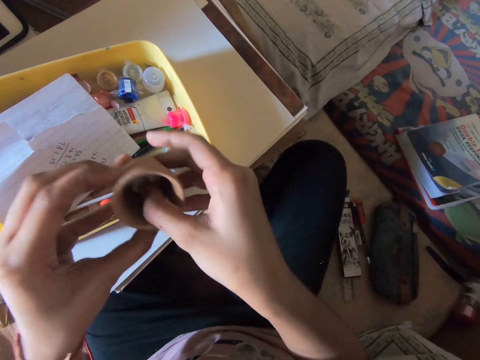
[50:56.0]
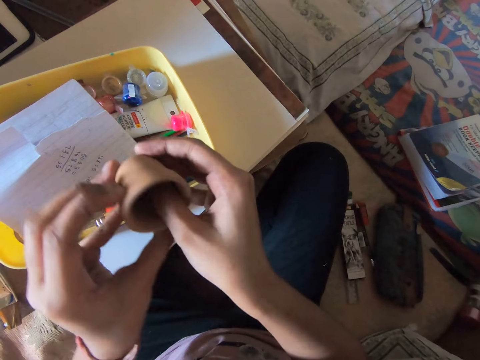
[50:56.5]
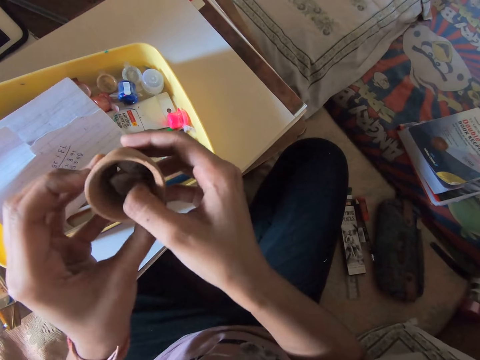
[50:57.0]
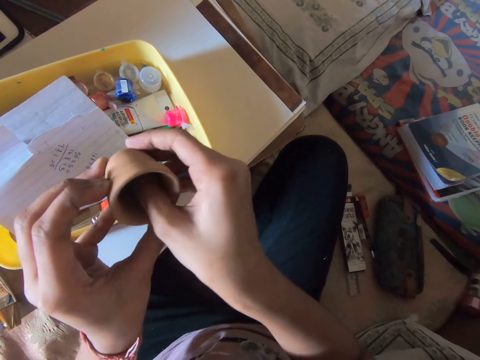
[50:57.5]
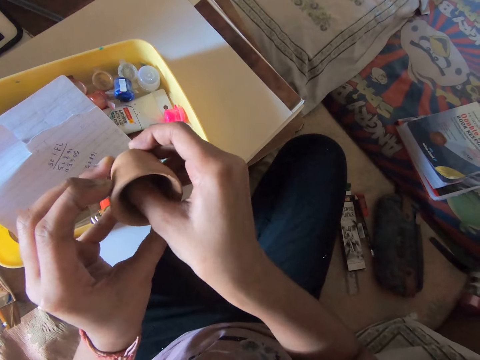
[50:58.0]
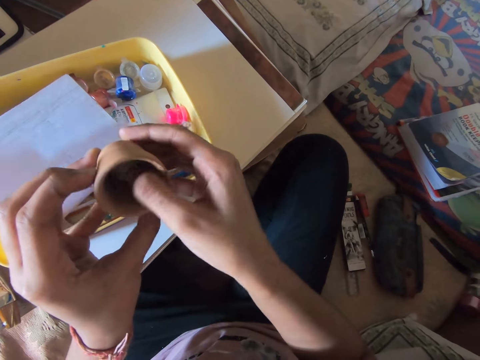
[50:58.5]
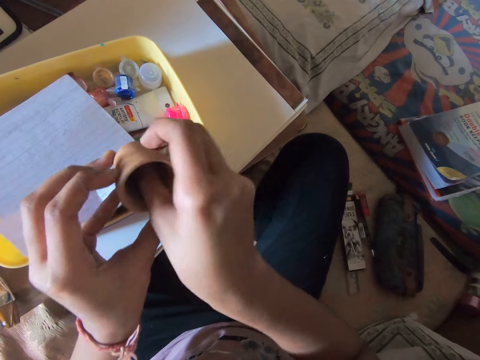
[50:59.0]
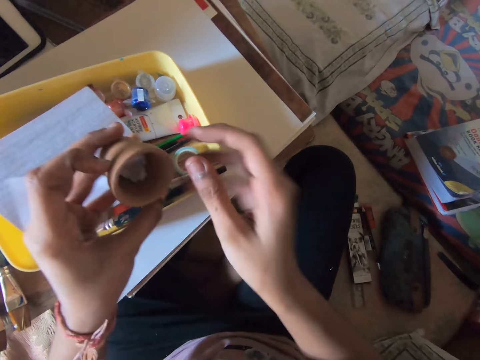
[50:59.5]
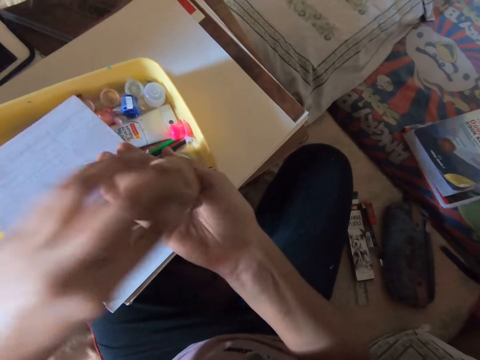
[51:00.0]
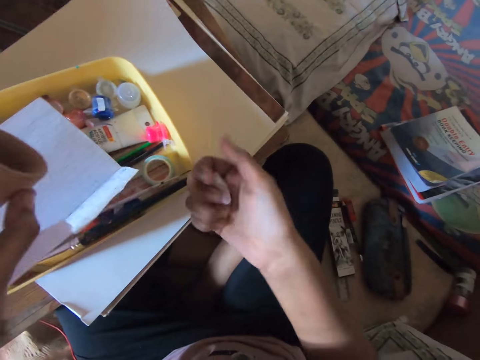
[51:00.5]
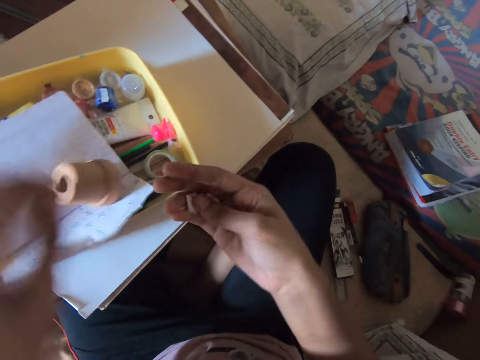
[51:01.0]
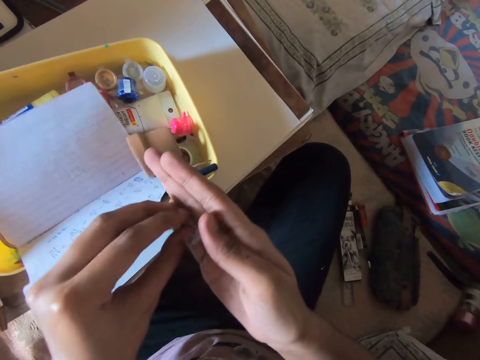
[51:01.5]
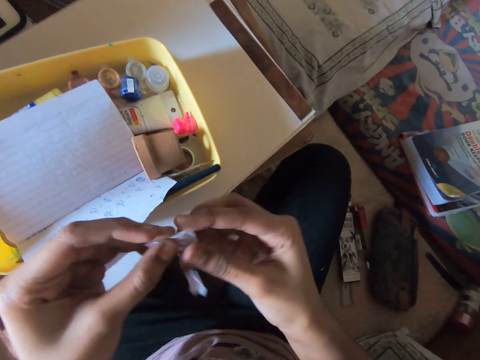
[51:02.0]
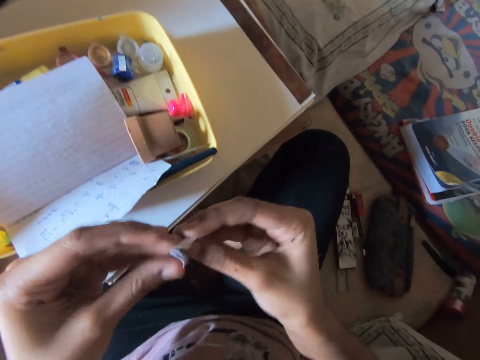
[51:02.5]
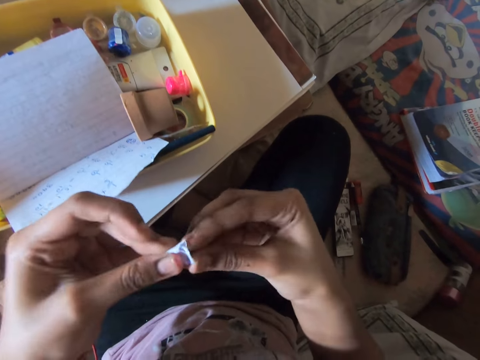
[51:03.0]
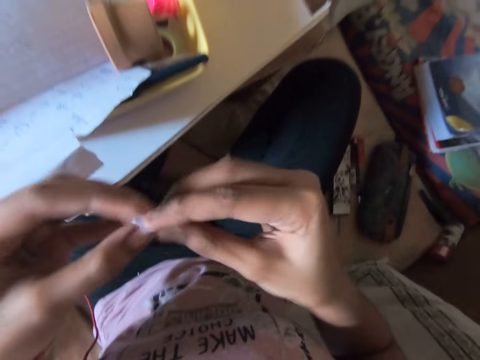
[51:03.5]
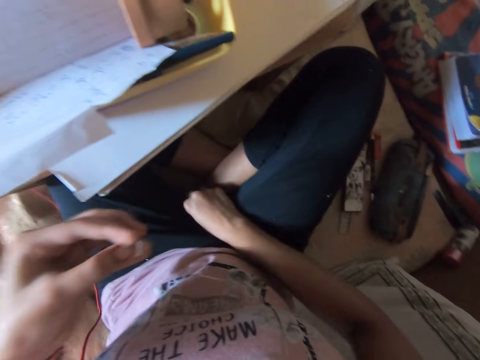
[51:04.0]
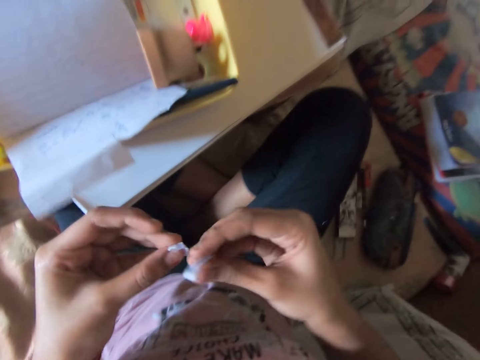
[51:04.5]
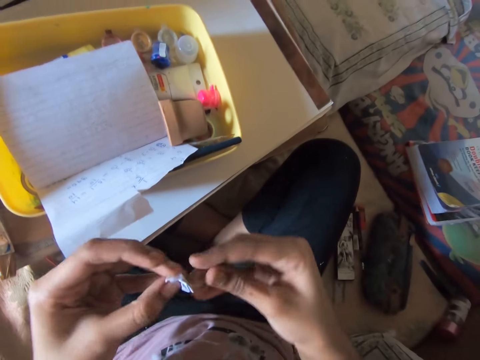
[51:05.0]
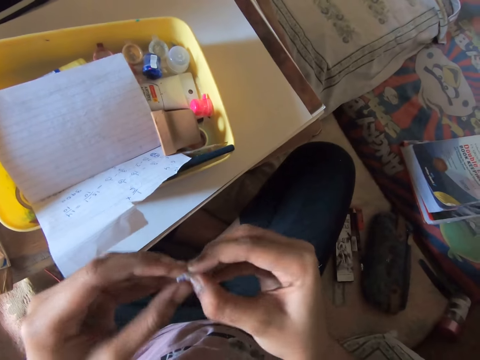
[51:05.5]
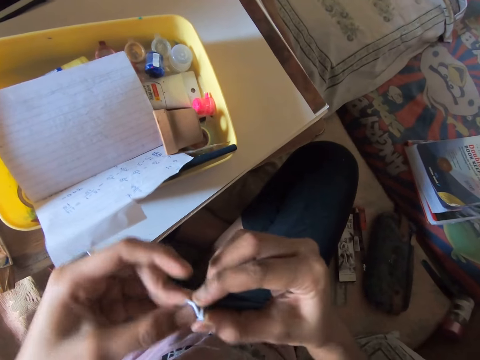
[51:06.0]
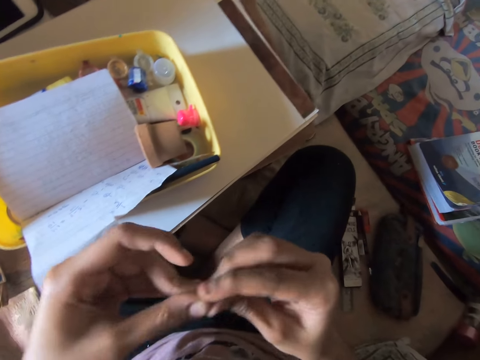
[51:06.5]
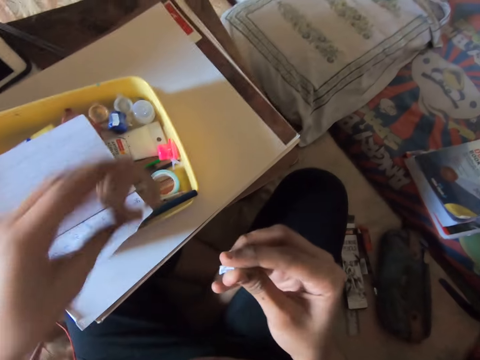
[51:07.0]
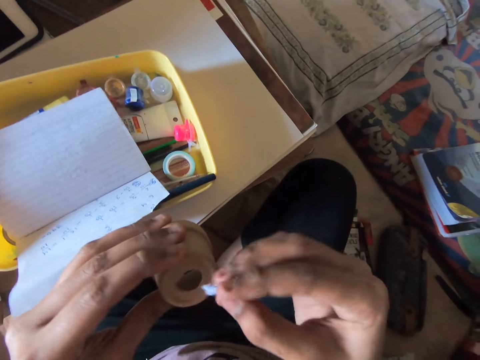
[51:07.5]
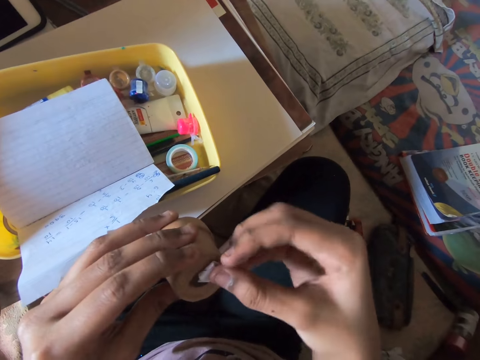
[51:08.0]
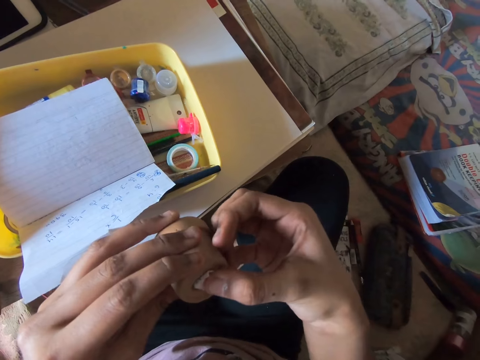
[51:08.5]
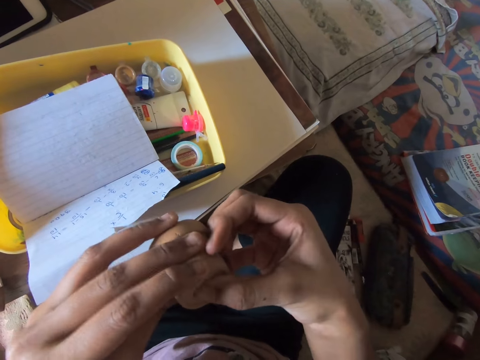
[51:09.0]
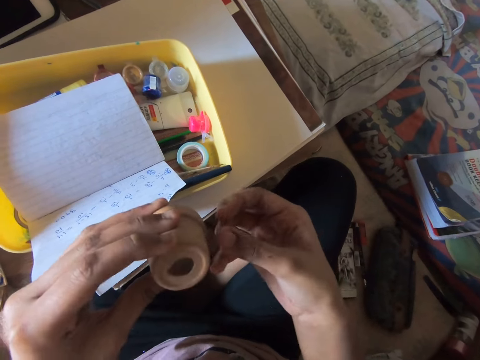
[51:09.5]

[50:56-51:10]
The camera wearer pours out the piece of paper from the cup in his left hand to his right hand. He drops the small cup in the yellow bowl with the left hand. He folds the 2 small pieces of paper with both hands. He takes a paper piece from the right hand. He picks up the piece of paper from between his legs with his right hand. He folds the 2 small pieces of paper with both hands. He picks up the small cup with the left hand. He covers the hole in the small cup with the folded paper.

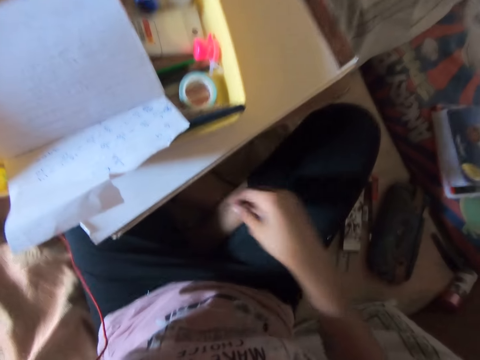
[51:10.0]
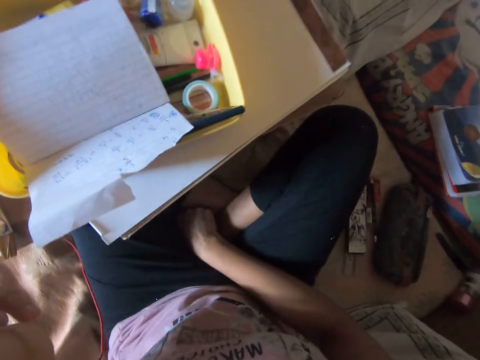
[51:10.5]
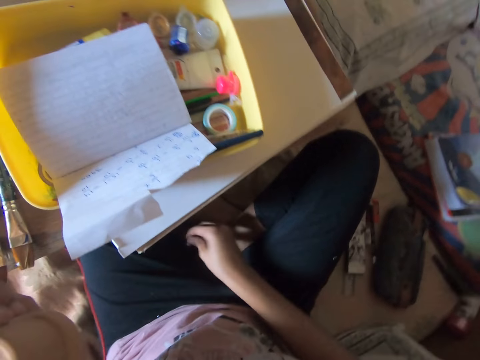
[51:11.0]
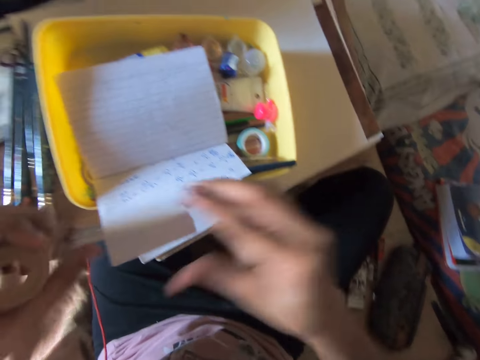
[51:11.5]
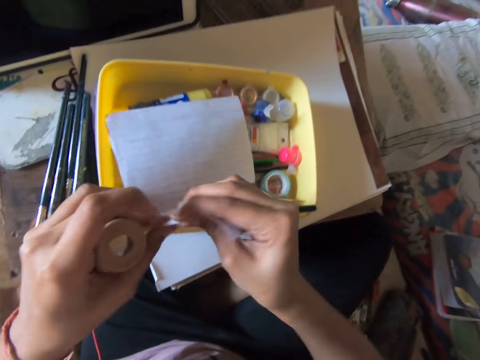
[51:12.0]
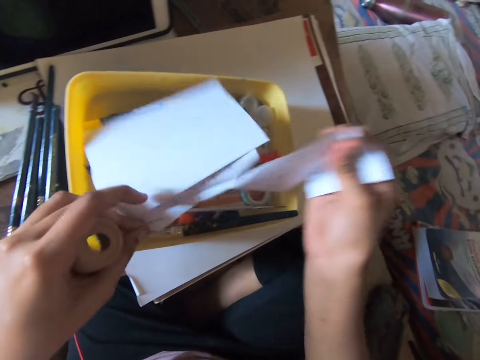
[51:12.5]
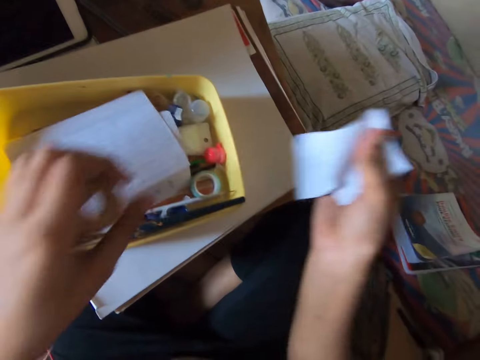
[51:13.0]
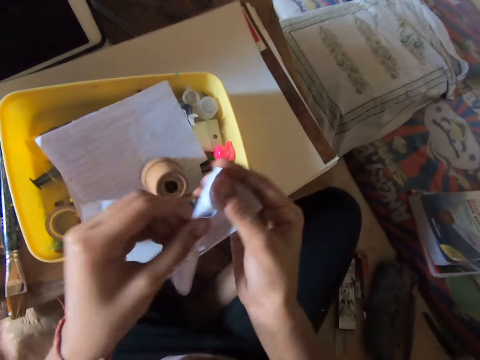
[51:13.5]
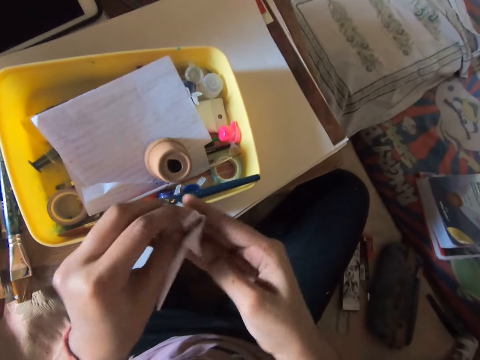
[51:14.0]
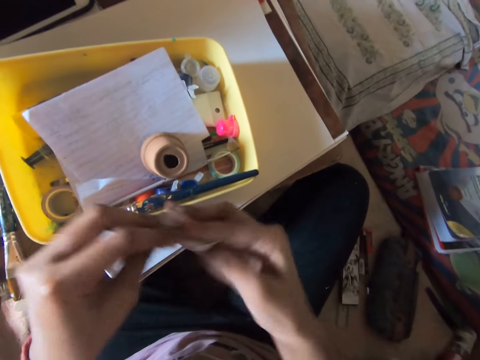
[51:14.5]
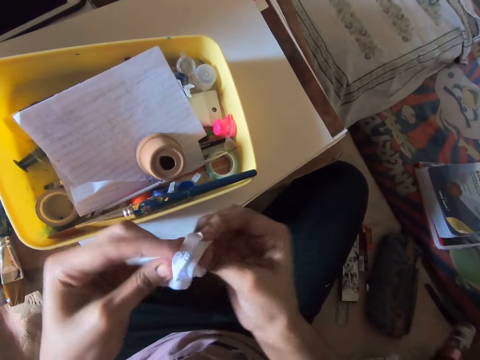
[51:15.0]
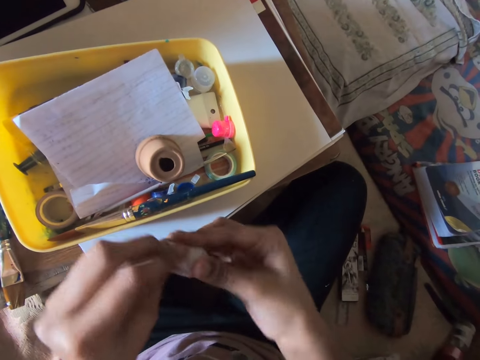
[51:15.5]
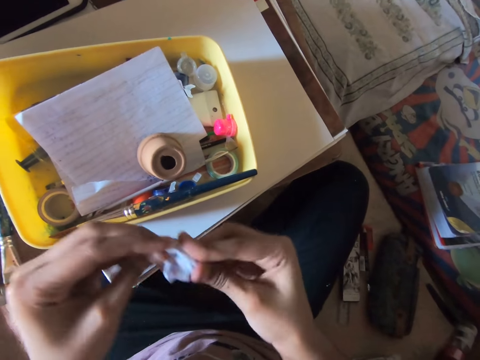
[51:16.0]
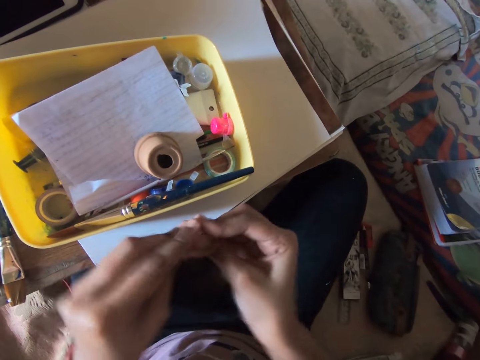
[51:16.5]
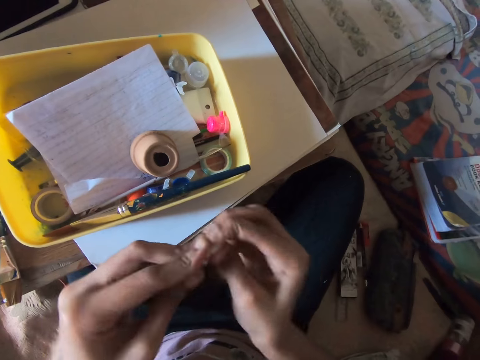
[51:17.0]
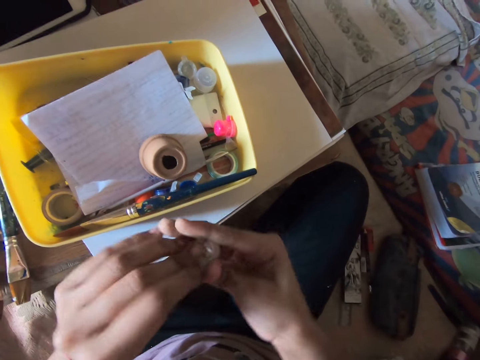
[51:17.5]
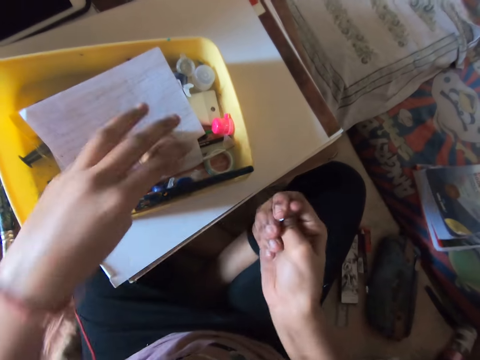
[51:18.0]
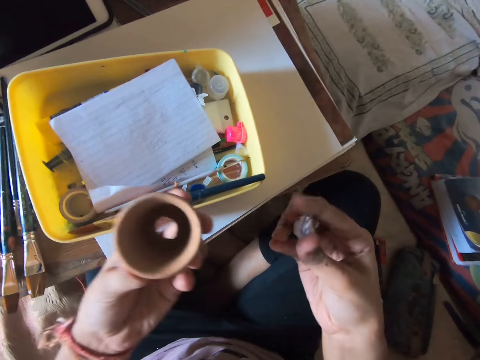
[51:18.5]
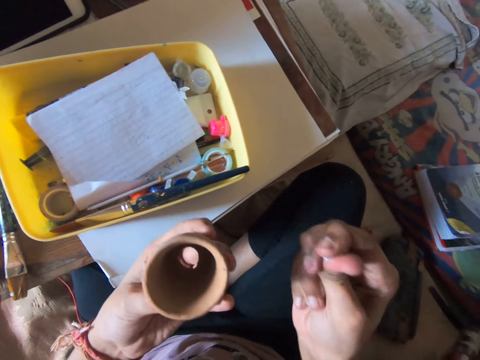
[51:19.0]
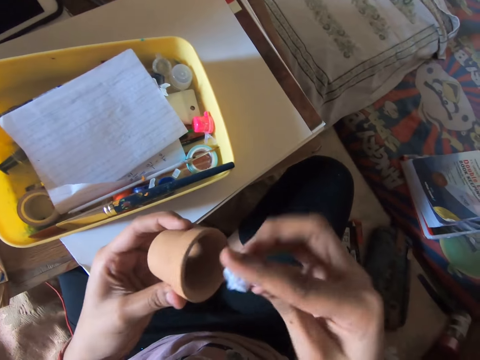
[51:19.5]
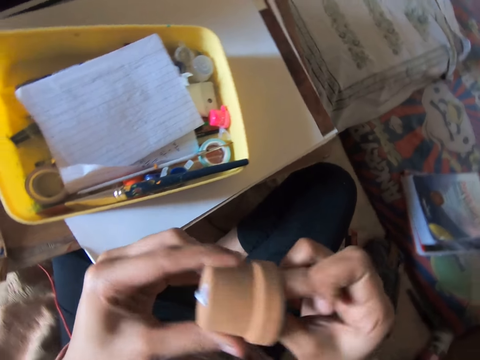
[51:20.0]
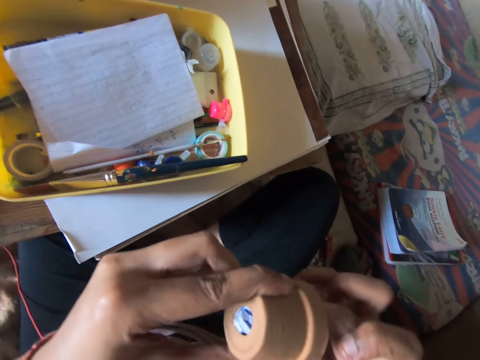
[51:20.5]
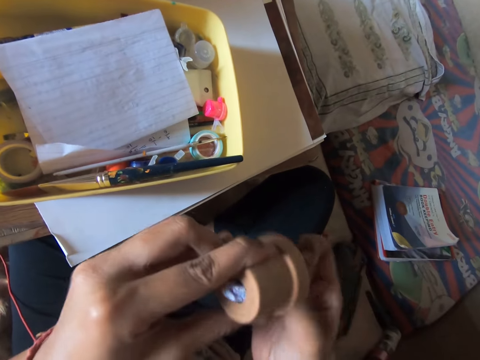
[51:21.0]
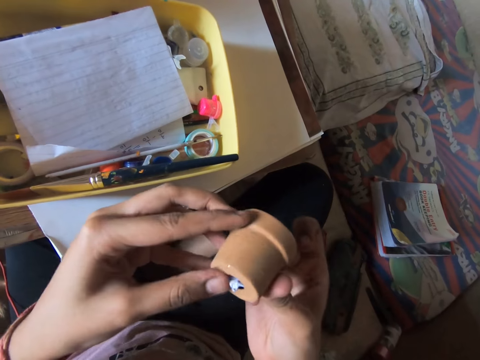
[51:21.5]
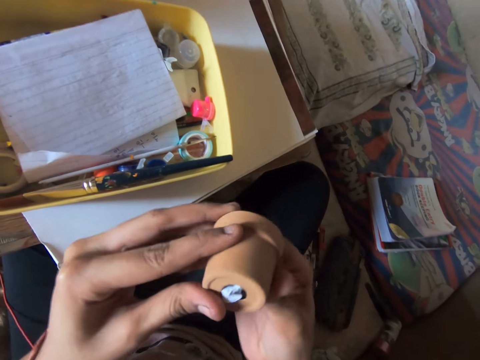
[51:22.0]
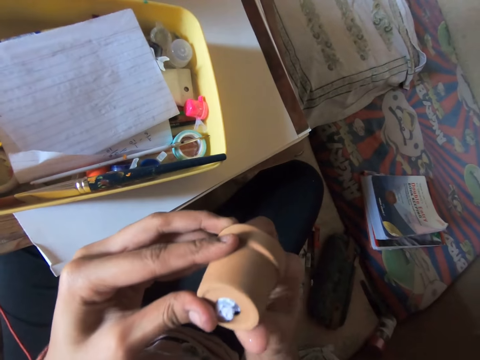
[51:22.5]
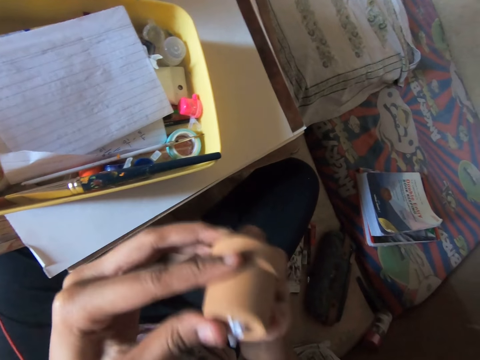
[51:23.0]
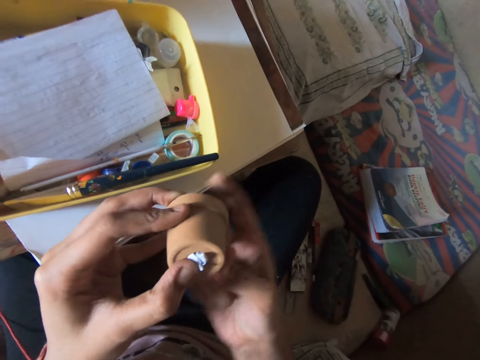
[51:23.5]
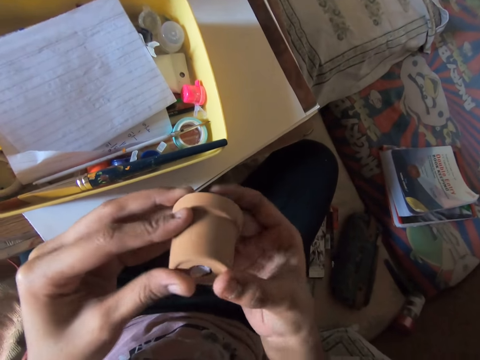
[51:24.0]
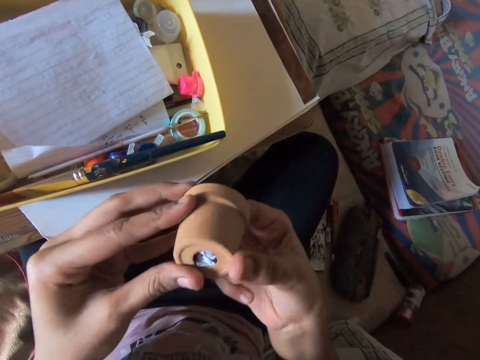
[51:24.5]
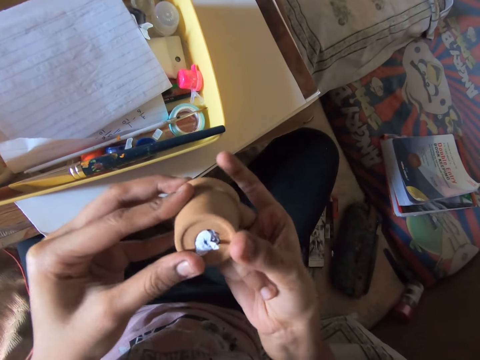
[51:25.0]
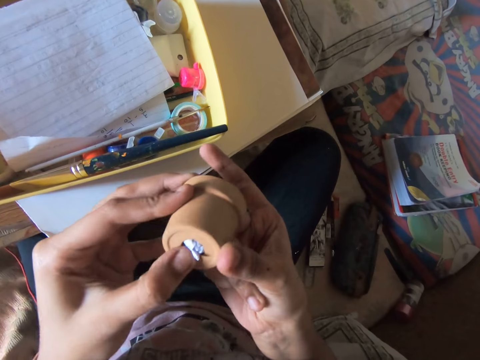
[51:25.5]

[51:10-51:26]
The camera wearer picks up the piece of paper from between his legs with his right hand. He tears the piece of paper with both hands. He drops the small cup or tiny terracotta pot in the yellow bowl with the left hand. He folds the small piece of paper with both hands. He picks up the small cup with the left hand. He presses the folded paper. He puts the folded paper inside the tiny terracotta pot. He presses the folded paper on a hole in the tiny terracotta pot.
